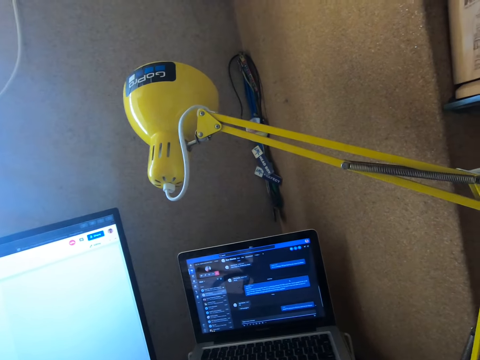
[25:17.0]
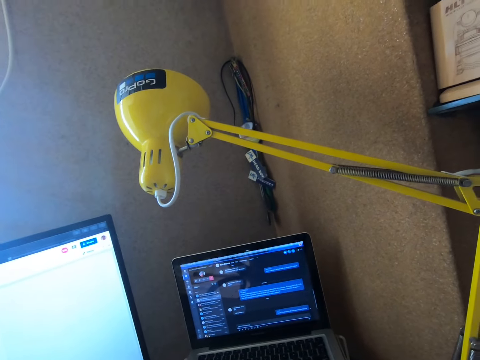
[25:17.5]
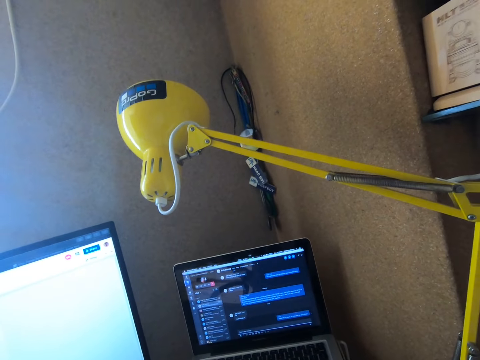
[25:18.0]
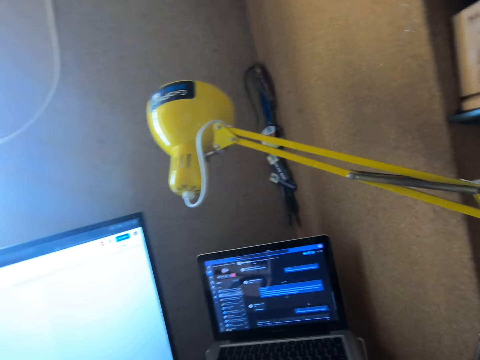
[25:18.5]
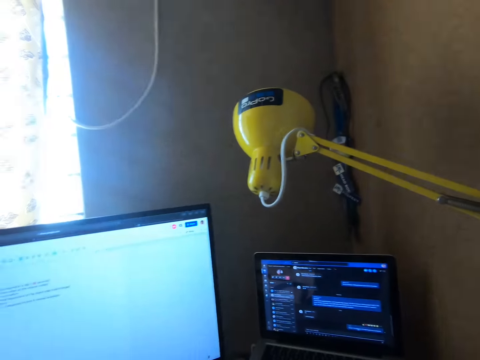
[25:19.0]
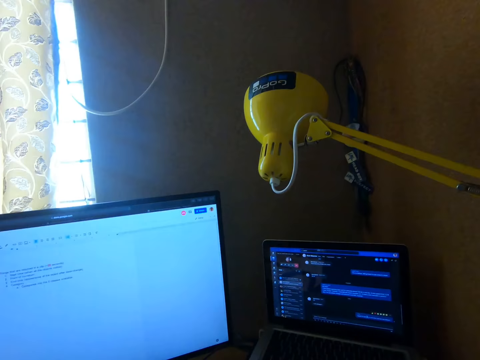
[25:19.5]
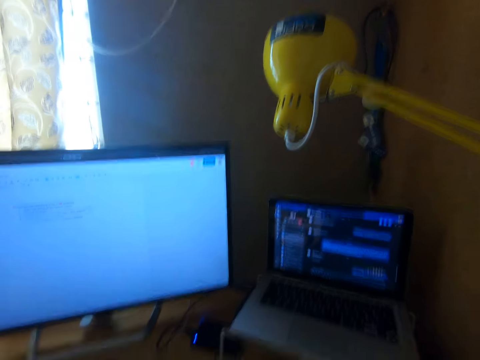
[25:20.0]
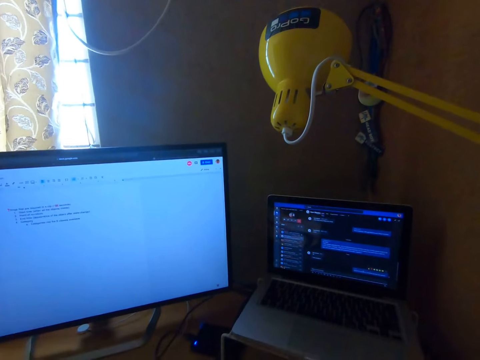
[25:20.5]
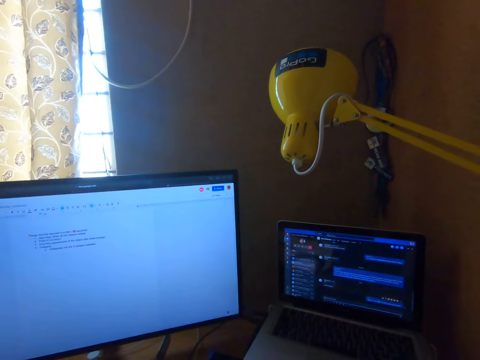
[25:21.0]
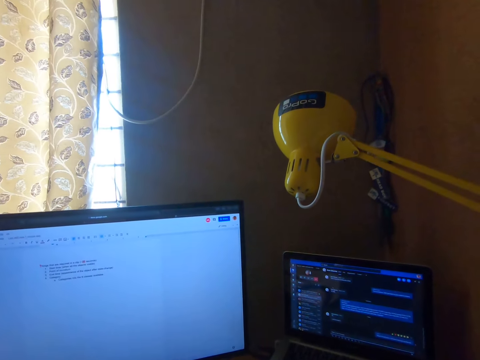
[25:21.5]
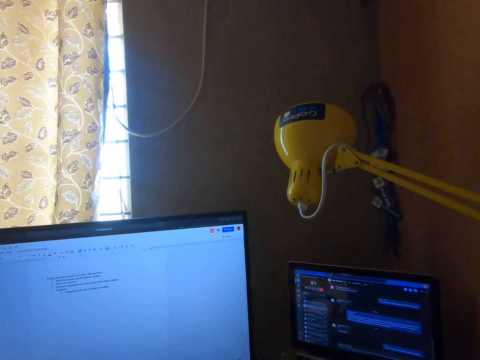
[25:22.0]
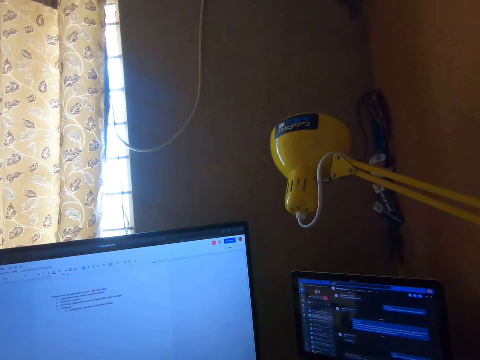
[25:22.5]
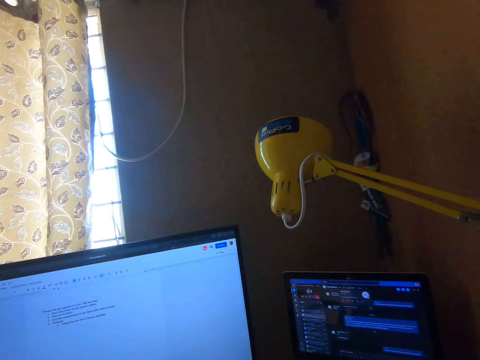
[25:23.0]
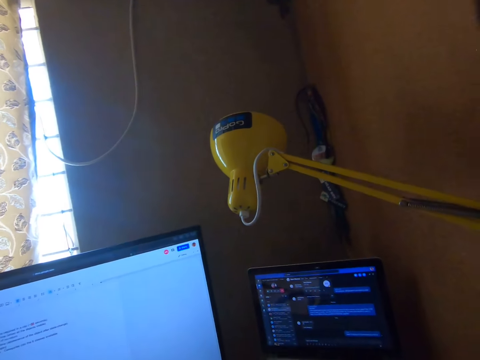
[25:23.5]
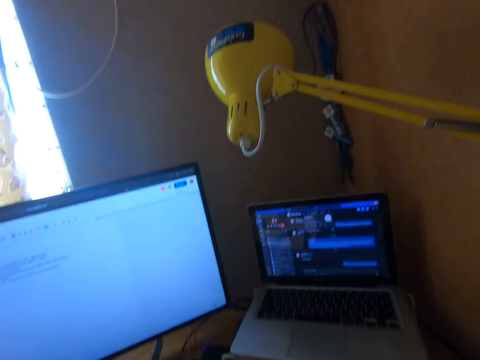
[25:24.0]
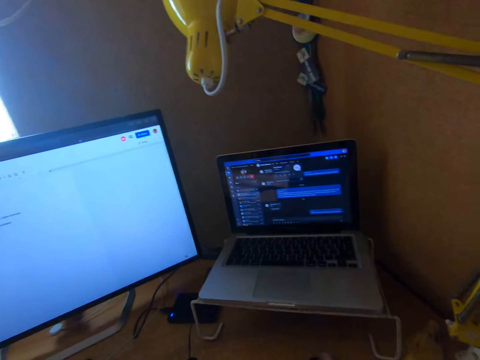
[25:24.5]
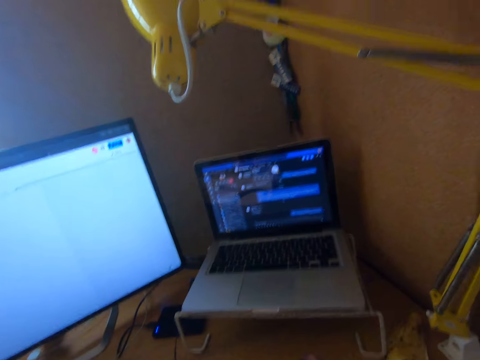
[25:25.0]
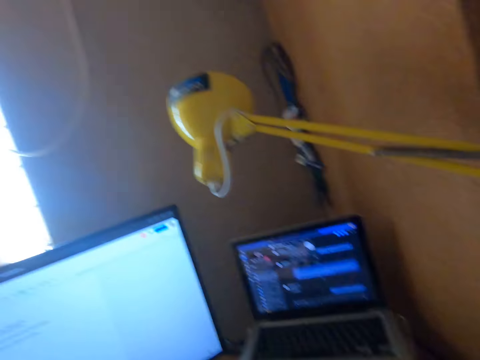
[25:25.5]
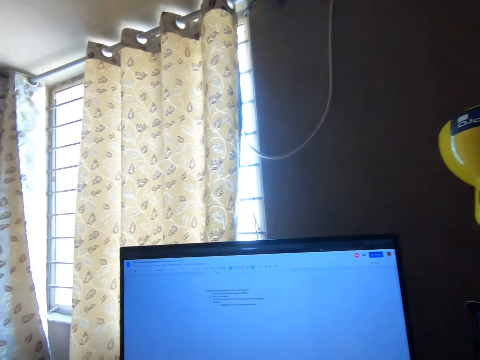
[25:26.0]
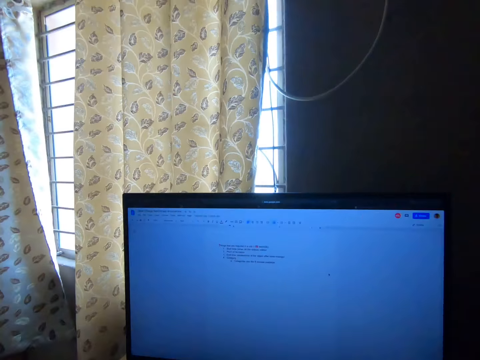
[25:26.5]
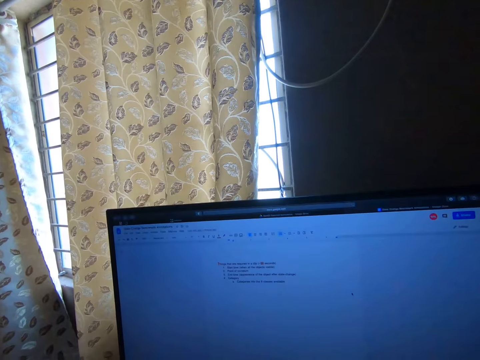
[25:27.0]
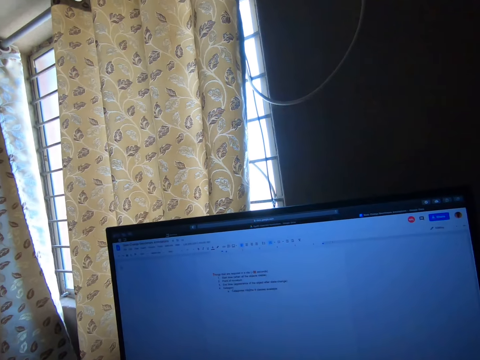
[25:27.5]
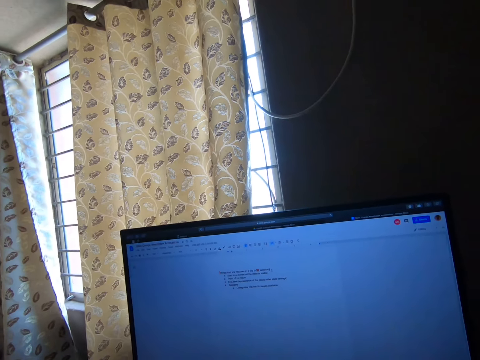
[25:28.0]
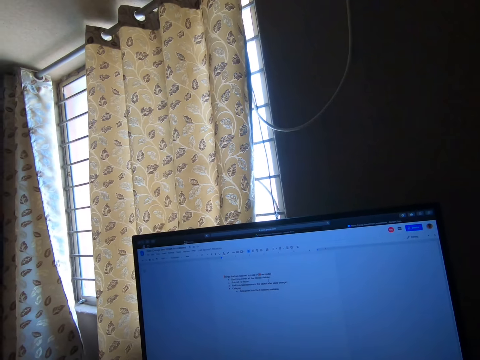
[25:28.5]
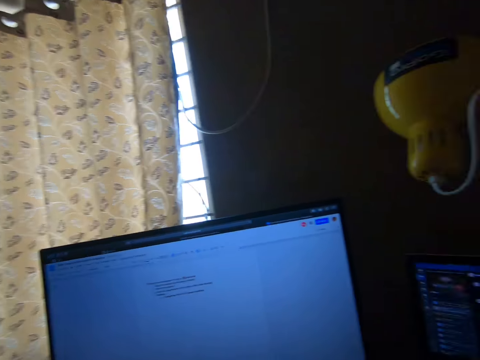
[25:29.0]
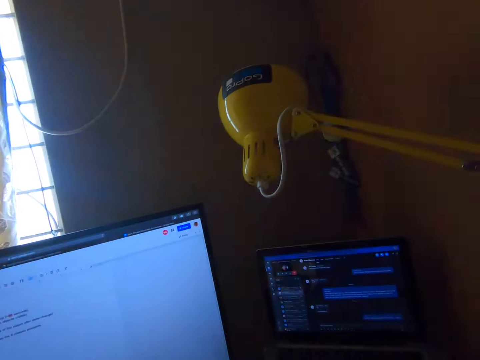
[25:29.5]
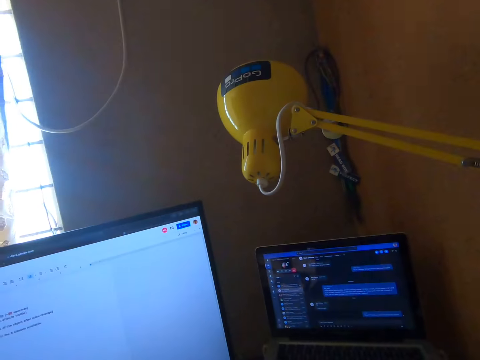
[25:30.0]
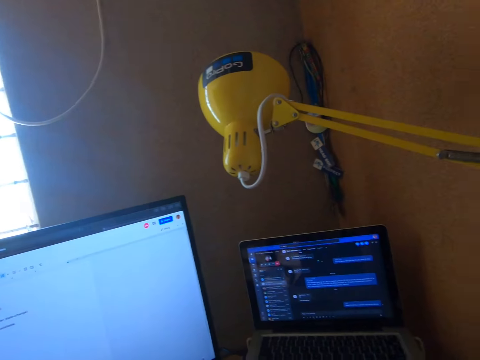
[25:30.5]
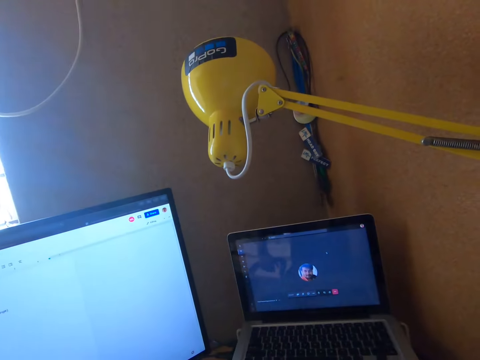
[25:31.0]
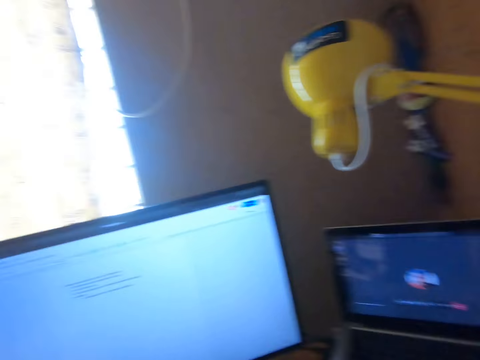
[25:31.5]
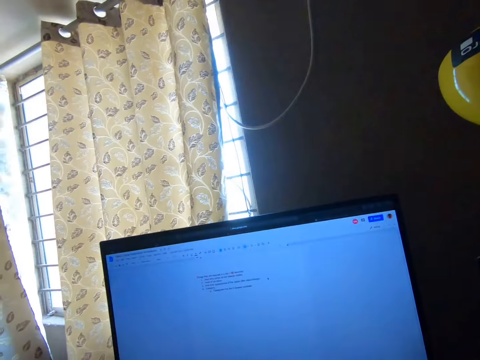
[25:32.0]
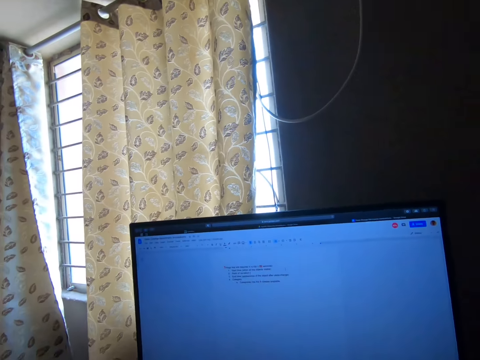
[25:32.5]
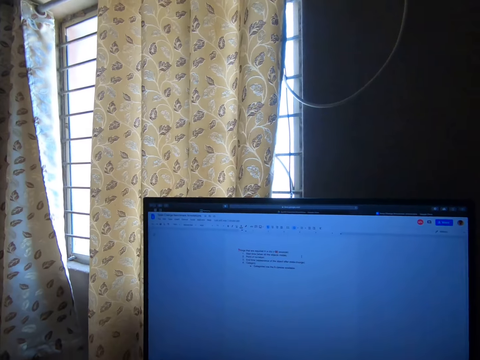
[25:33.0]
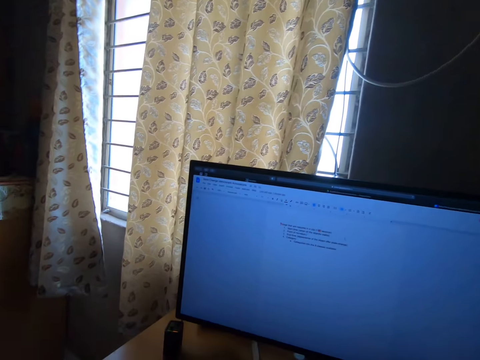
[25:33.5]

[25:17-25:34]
The camera wearer turns the head right. He touches something. He moves a mouse with his right hand on a table. He stares at the laptop. He turns the head left. He stares at the laptop. He turns the head right. He stares at the laptop. He turns the head left. He stares at the television.

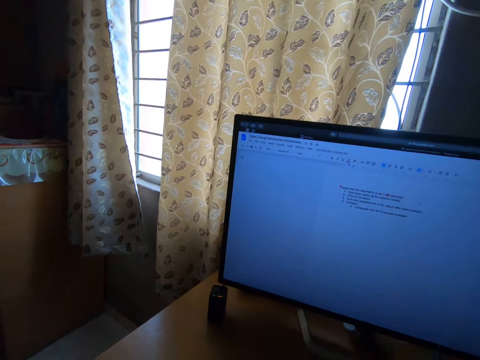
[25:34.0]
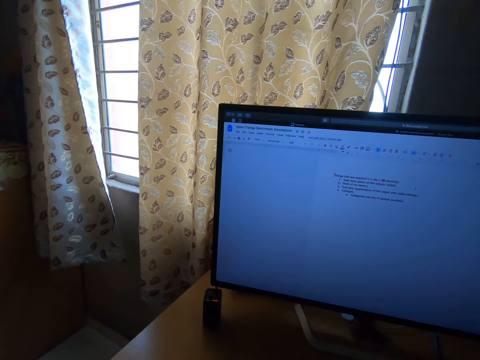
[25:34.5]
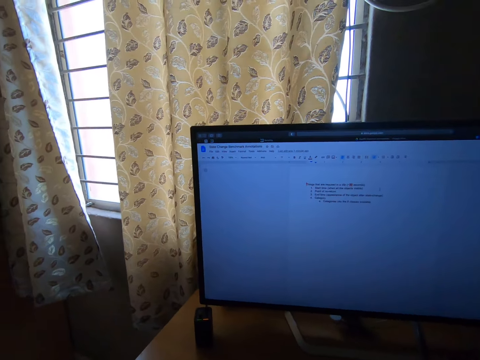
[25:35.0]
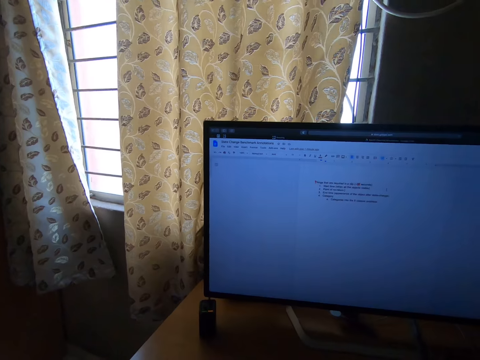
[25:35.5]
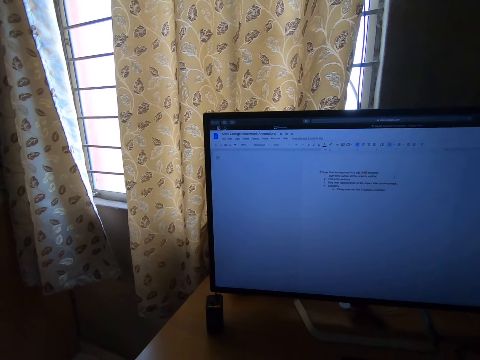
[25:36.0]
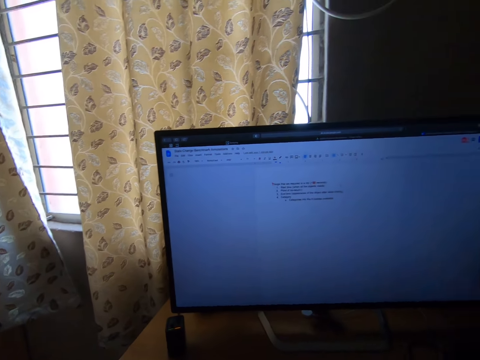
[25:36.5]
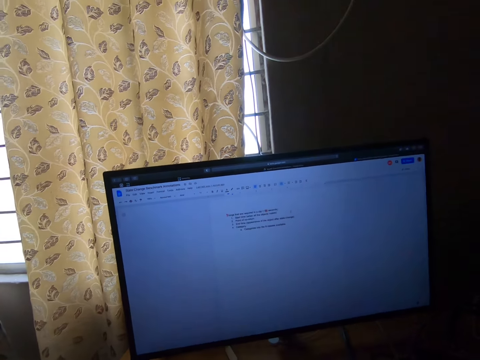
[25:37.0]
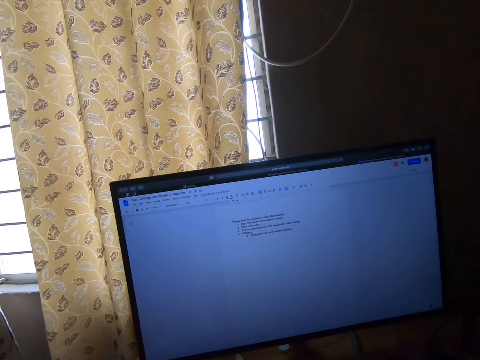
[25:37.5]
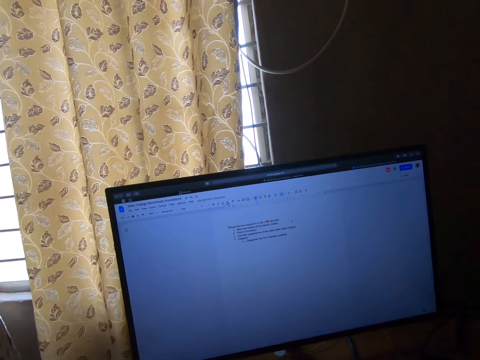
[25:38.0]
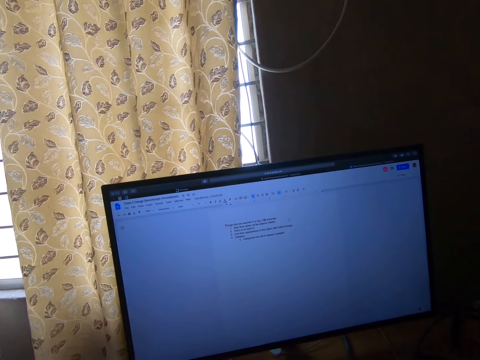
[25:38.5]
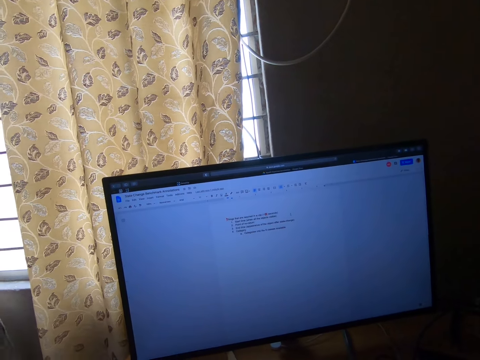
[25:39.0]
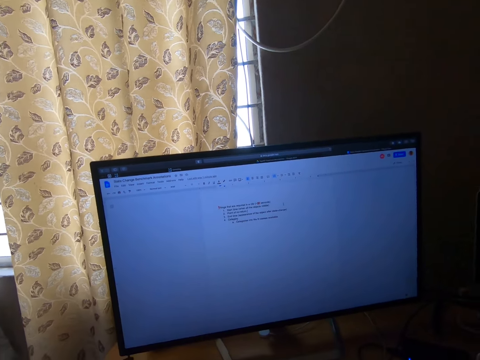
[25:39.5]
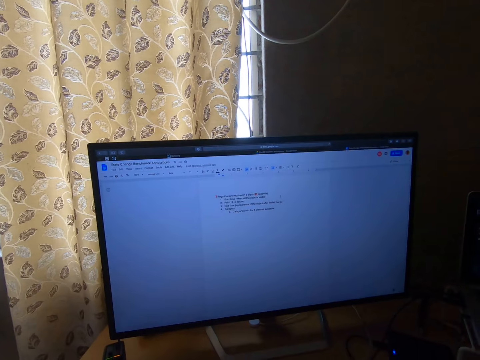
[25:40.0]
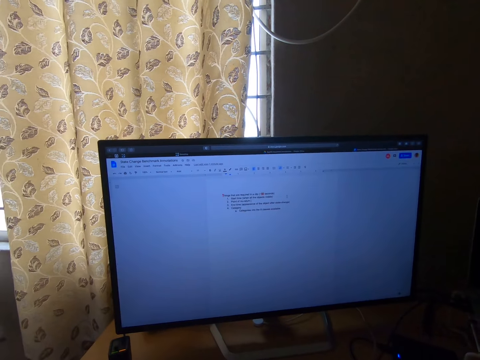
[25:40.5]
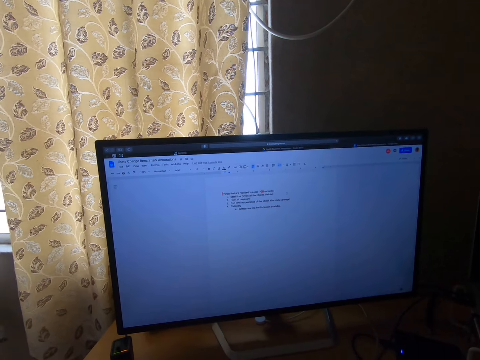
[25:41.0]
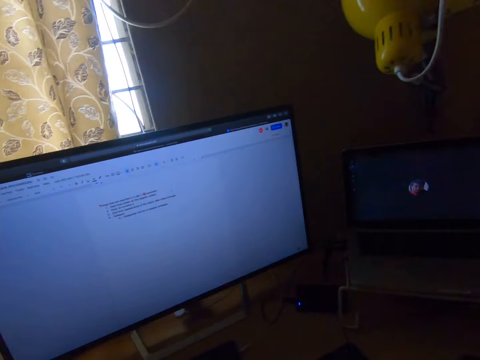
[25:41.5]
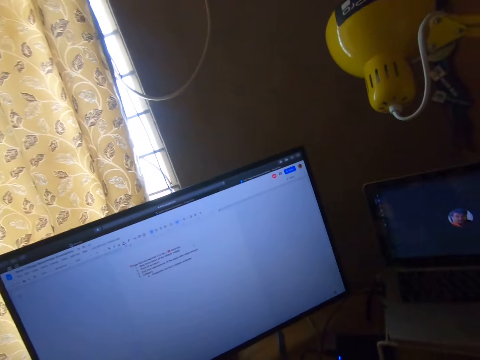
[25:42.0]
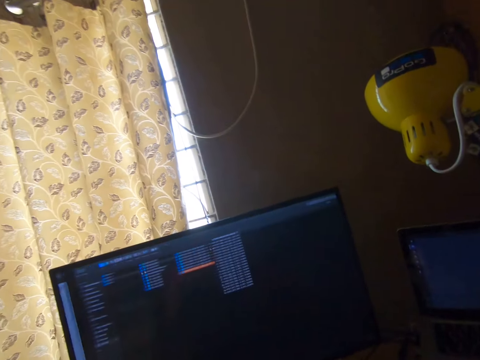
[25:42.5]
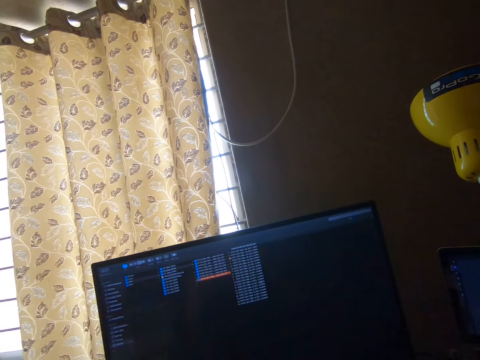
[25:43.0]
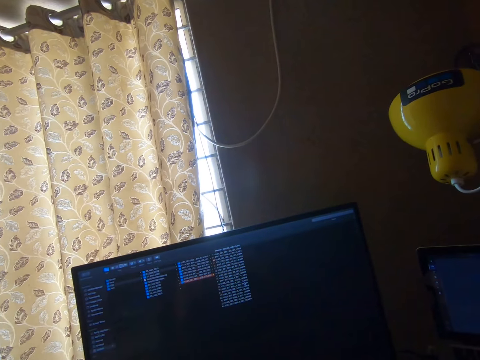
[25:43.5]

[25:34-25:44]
The camera wearer swings the head. They stare at the television. They turn the head right. They stare at the television. They operate the computer on the table.
